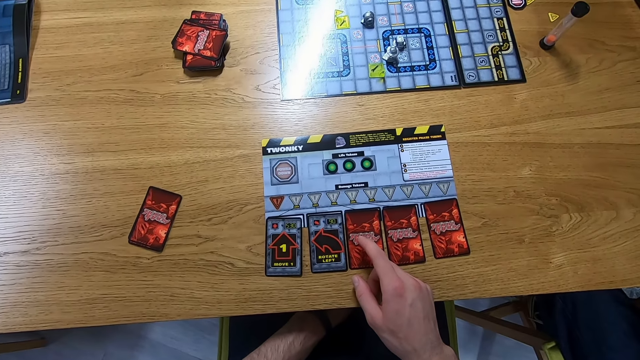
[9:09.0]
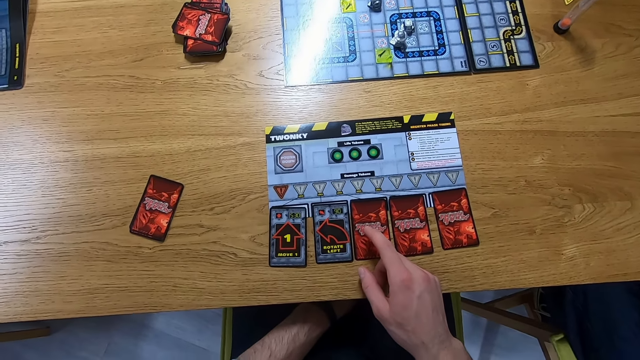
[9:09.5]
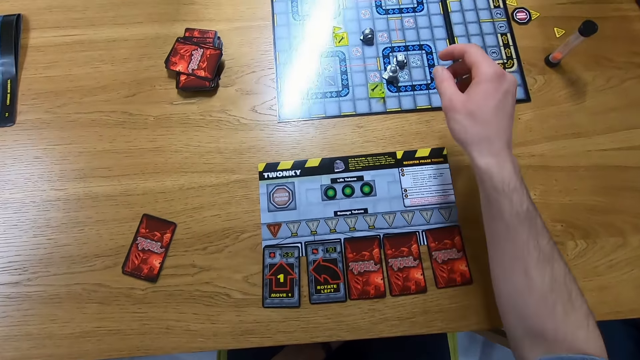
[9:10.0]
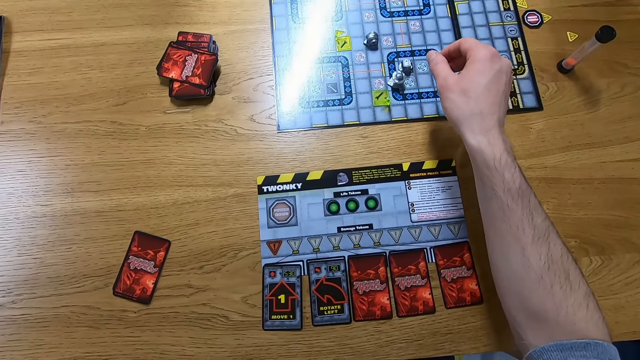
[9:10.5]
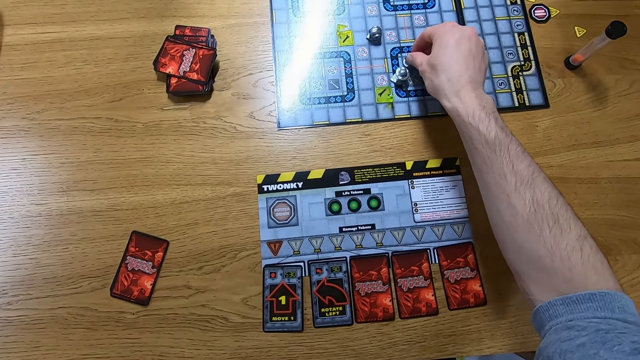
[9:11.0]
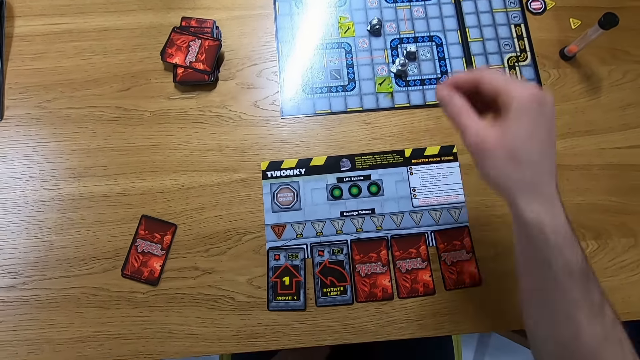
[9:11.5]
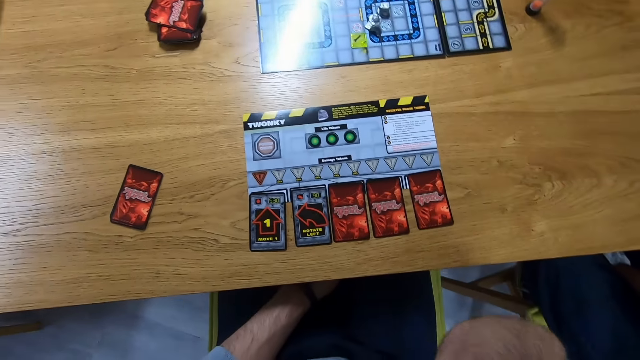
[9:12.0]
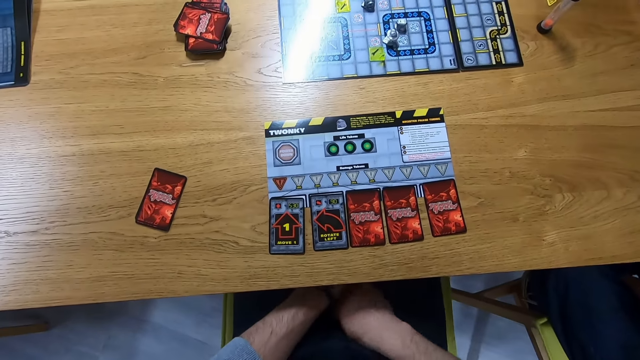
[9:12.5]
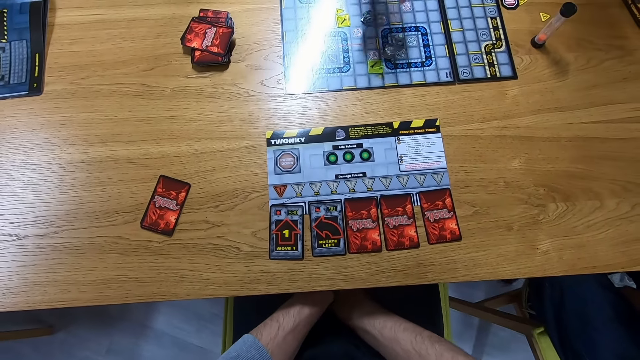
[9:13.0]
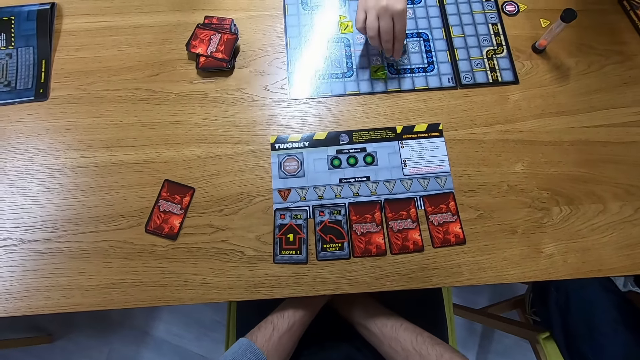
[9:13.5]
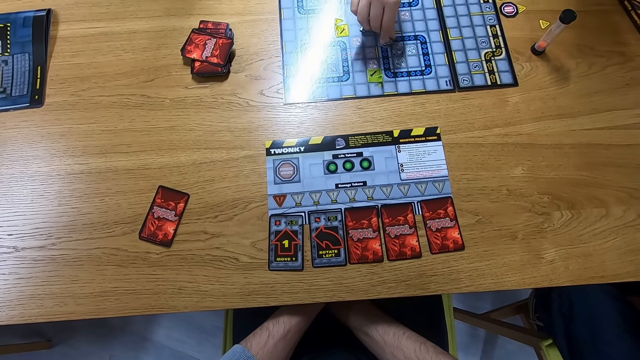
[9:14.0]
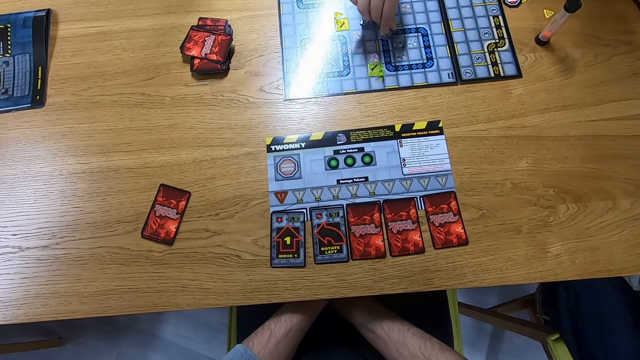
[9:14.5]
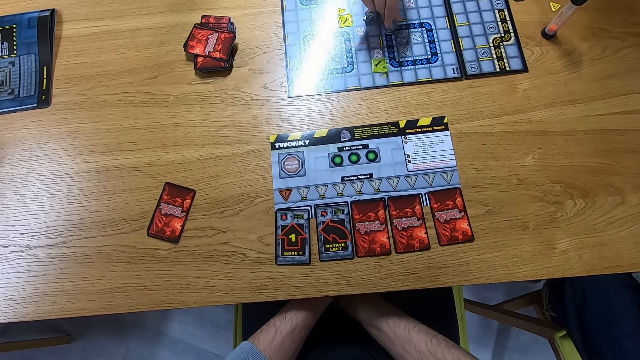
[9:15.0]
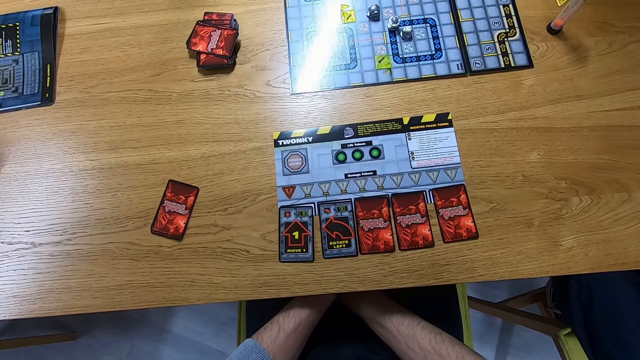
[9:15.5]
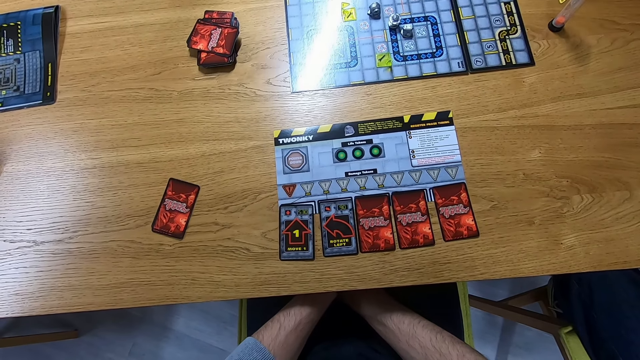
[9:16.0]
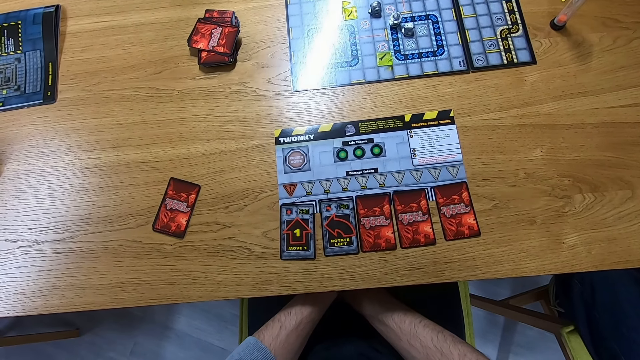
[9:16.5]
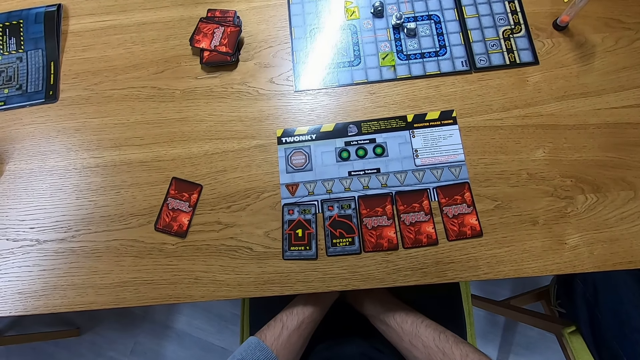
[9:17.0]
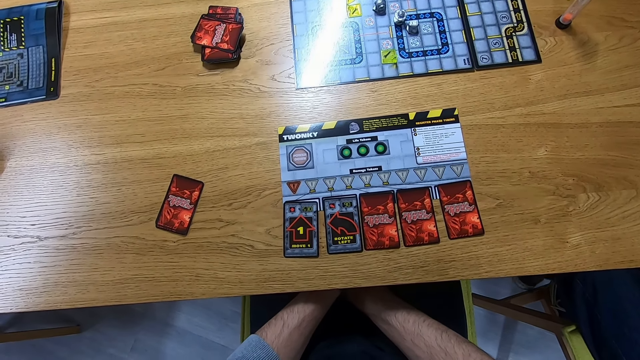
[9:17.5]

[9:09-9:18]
The camera wearer plays the Robo Rally game. A man plays the Robo Rally game.

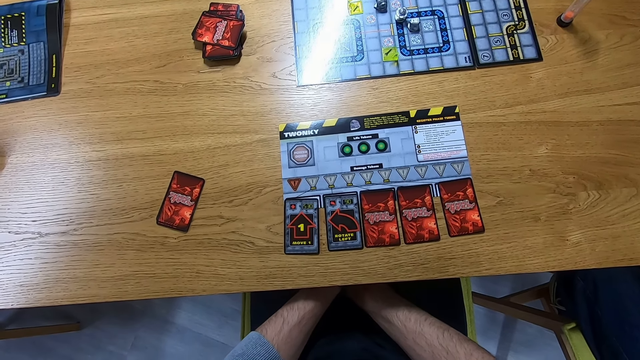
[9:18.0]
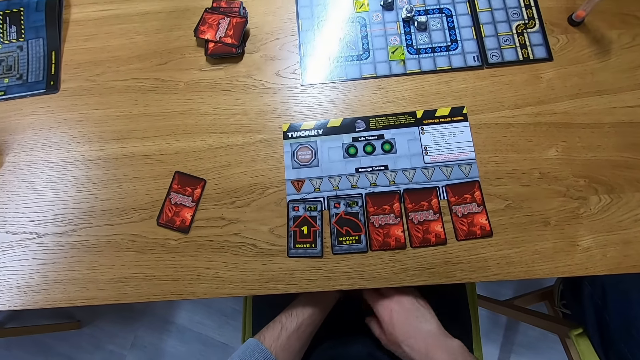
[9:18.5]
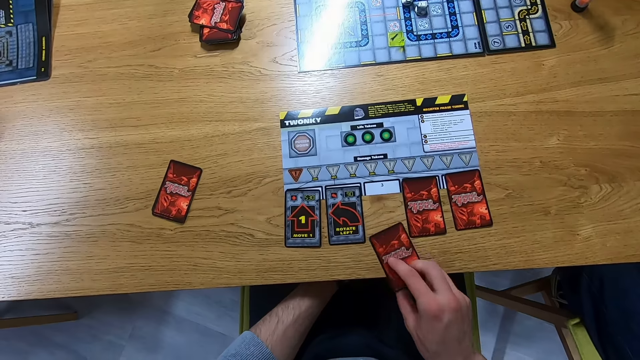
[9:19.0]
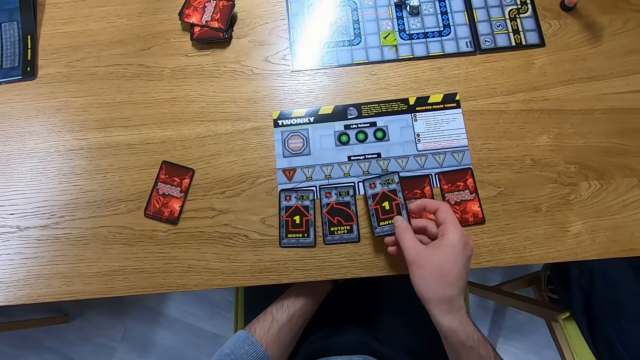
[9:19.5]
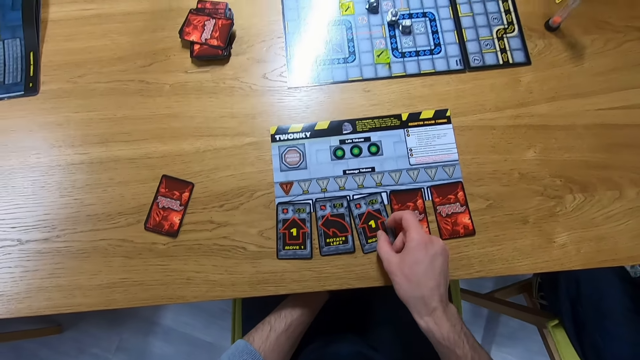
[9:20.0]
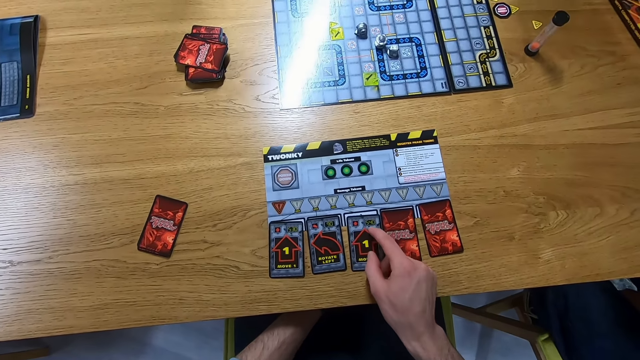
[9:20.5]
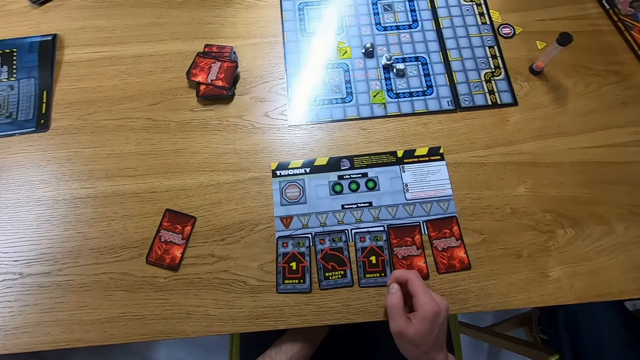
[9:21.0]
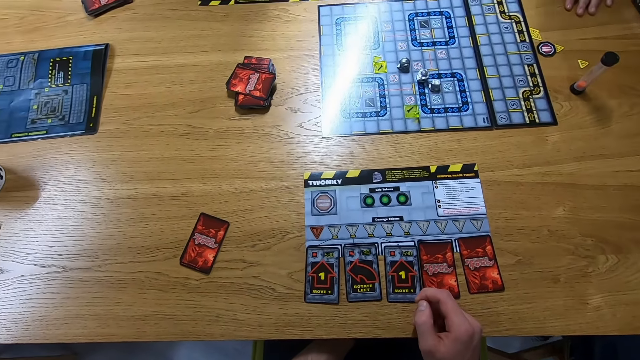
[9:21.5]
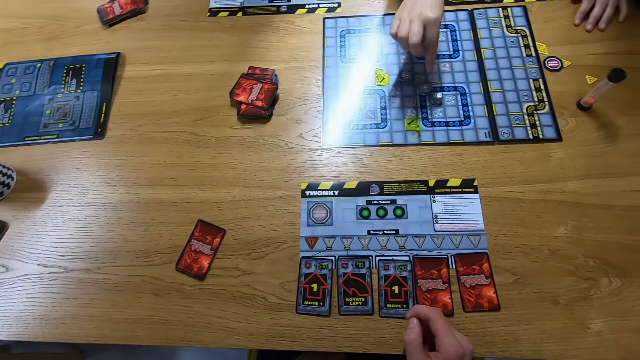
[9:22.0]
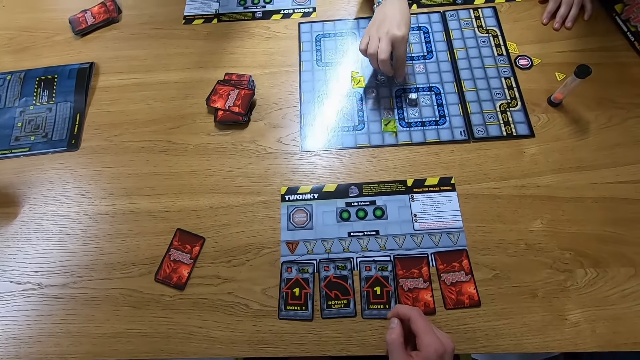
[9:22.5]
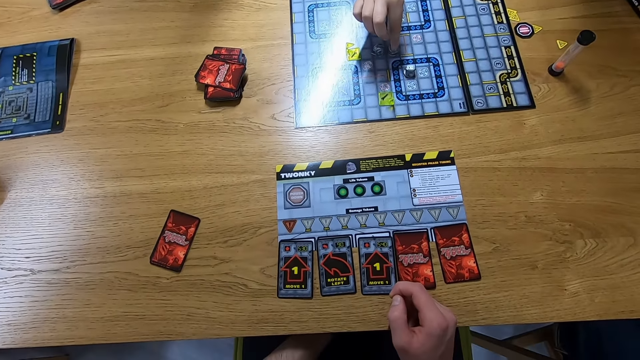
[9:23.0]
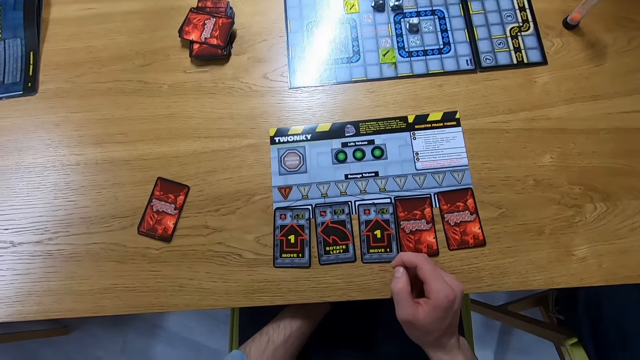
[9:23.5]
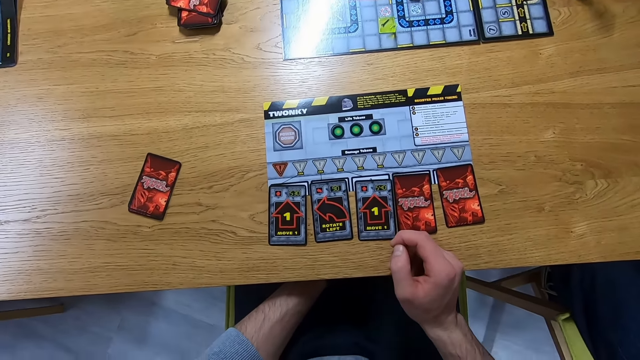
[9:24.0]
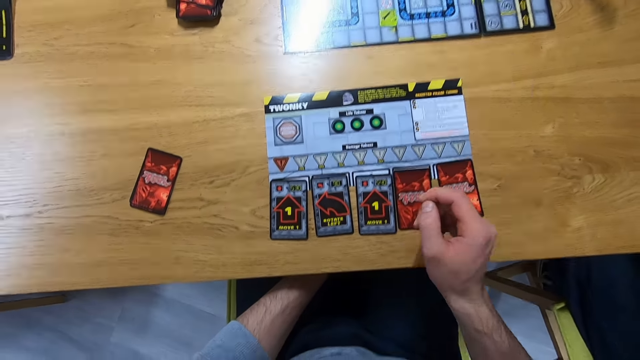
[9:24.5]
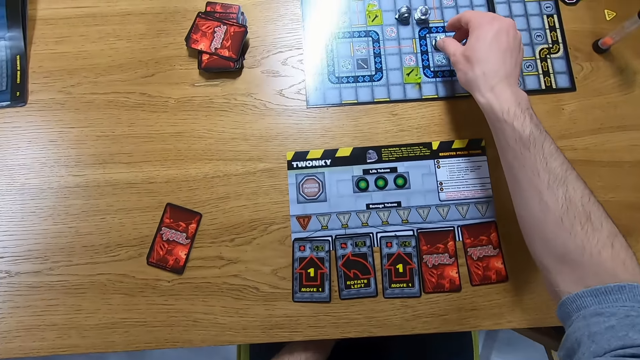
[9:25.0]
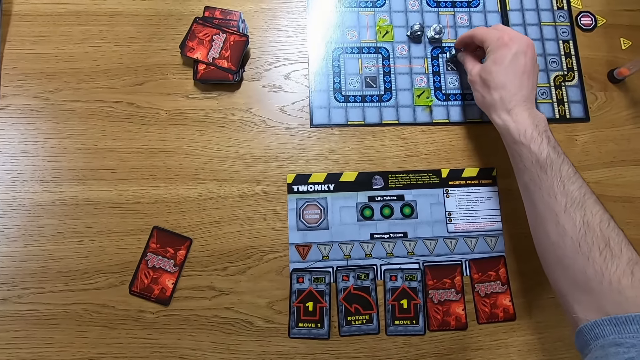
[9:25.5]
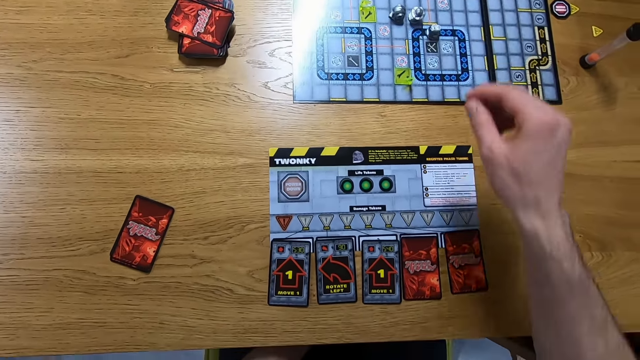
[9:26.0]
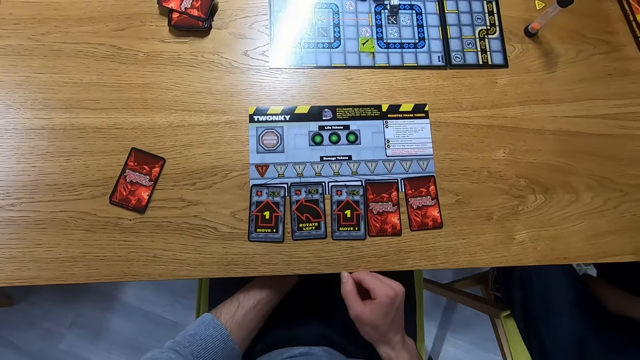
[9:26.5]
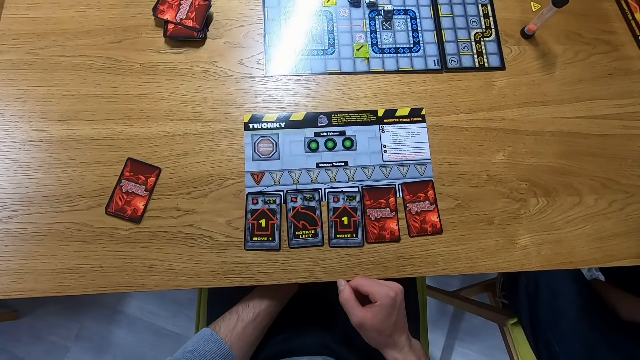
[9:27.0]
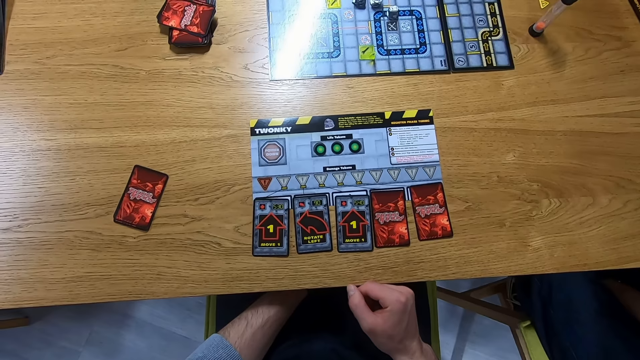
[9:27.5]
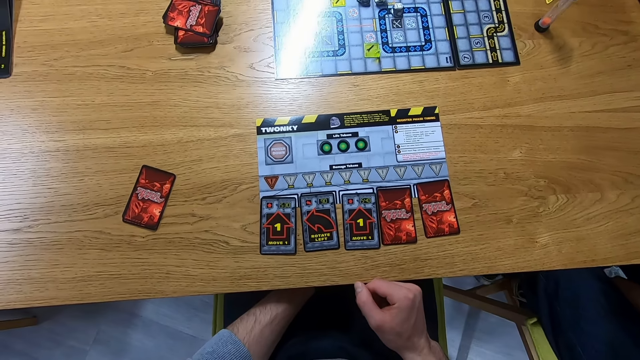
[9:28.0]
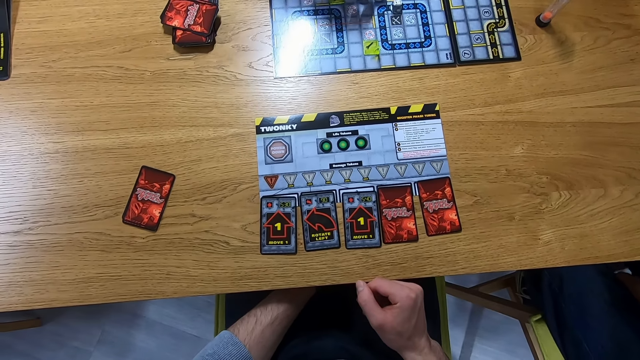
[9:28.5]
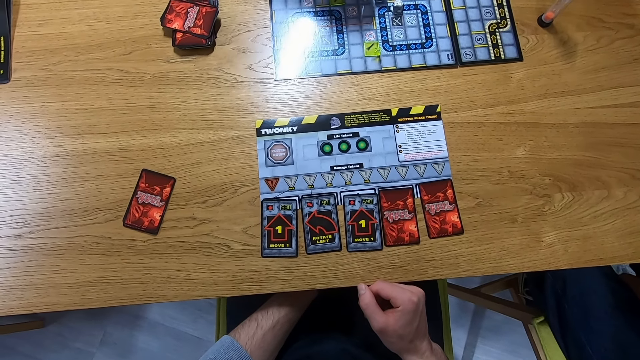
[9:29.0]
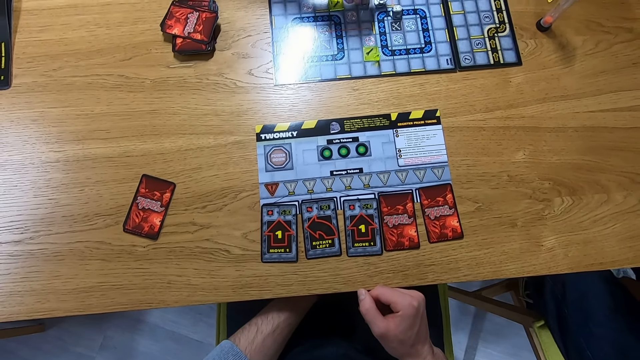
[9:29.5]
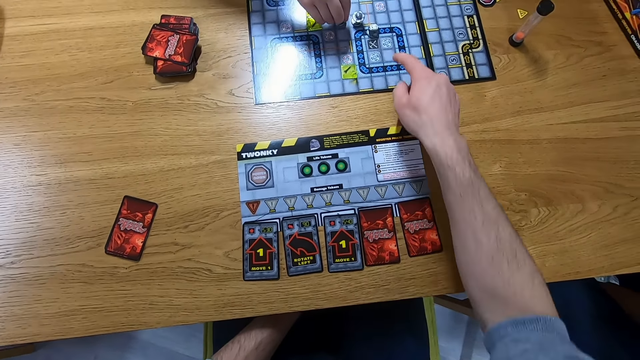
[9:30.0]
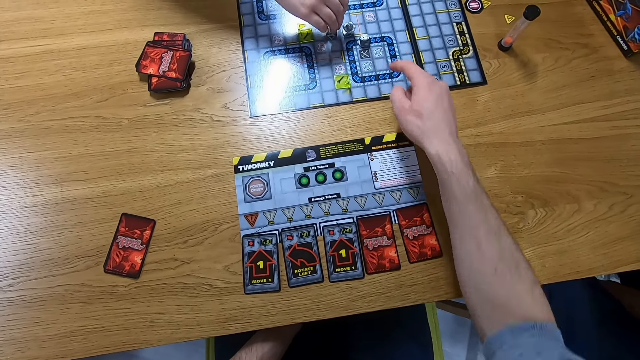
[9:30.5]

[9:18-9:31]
The camera wearer places the card on the table. A man plays the Robo Rally game. The camera wearer plays the Robo Rally game. Another man plays the Robo Rally game.
